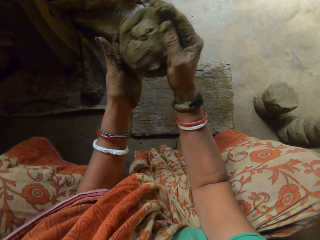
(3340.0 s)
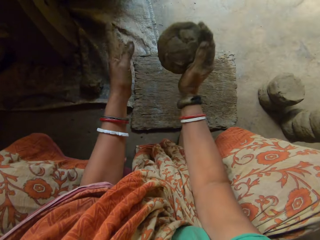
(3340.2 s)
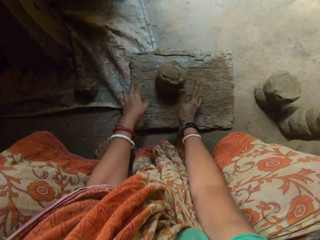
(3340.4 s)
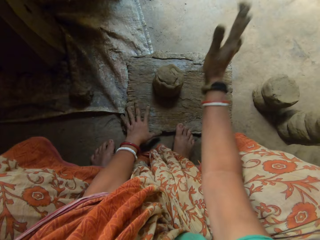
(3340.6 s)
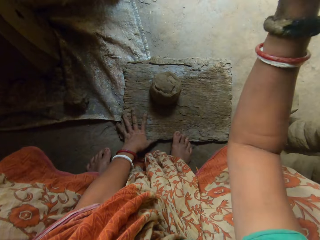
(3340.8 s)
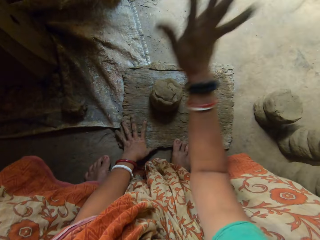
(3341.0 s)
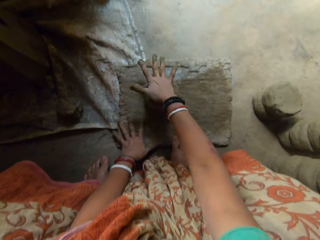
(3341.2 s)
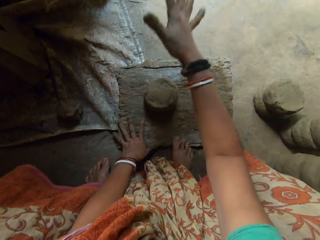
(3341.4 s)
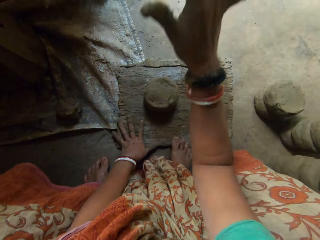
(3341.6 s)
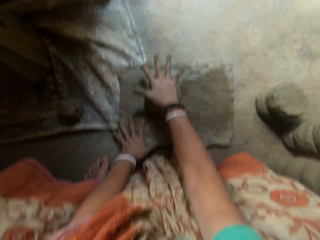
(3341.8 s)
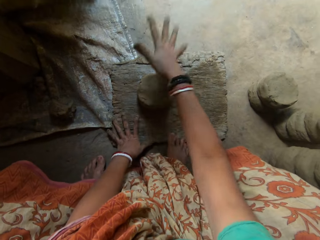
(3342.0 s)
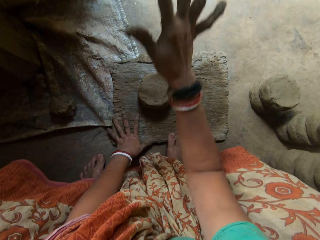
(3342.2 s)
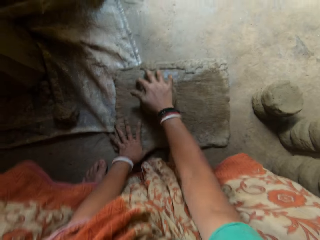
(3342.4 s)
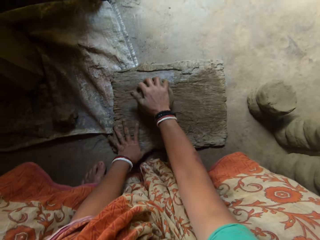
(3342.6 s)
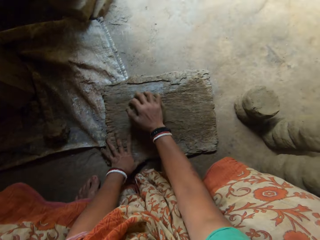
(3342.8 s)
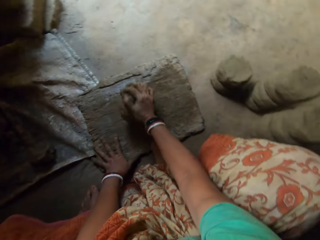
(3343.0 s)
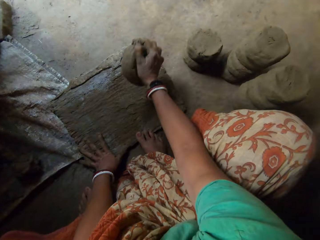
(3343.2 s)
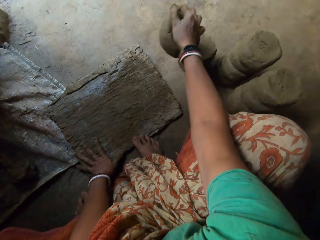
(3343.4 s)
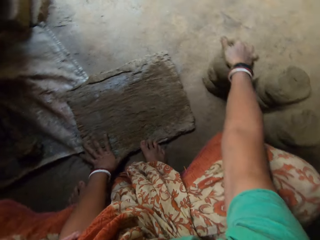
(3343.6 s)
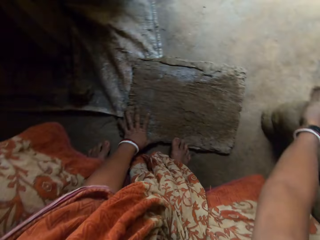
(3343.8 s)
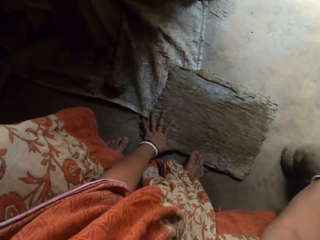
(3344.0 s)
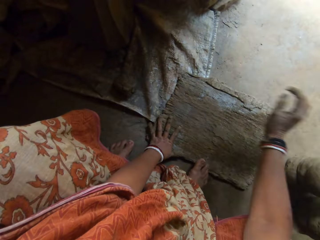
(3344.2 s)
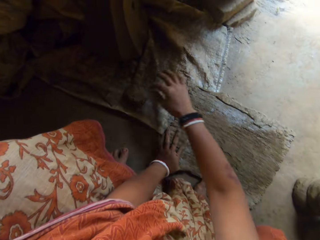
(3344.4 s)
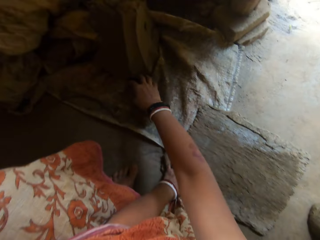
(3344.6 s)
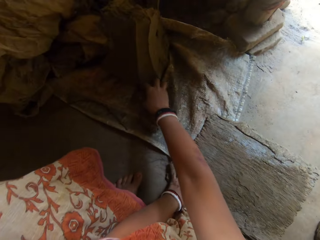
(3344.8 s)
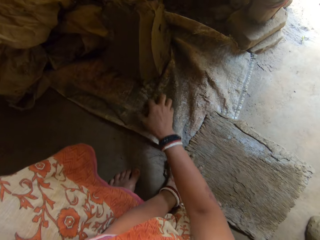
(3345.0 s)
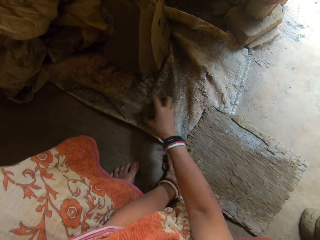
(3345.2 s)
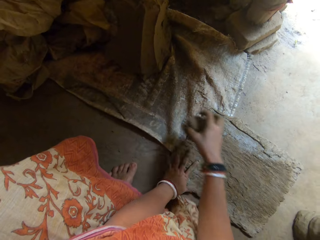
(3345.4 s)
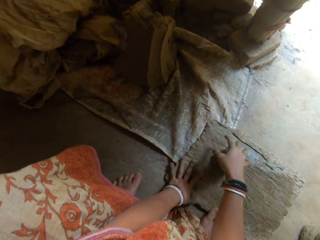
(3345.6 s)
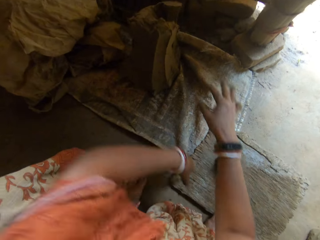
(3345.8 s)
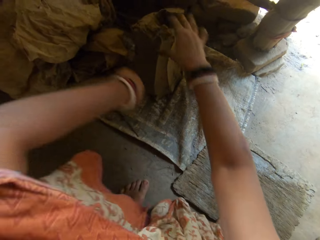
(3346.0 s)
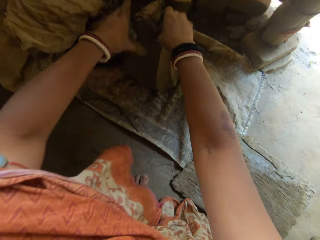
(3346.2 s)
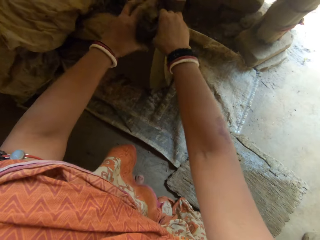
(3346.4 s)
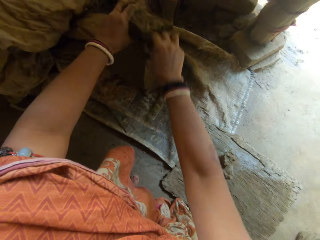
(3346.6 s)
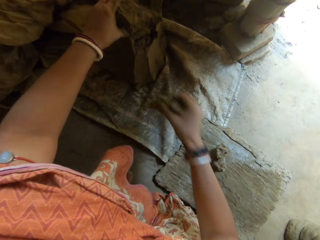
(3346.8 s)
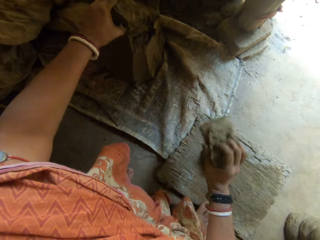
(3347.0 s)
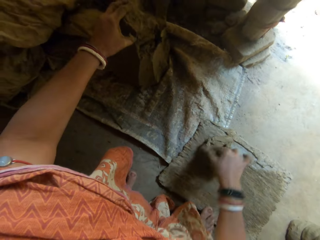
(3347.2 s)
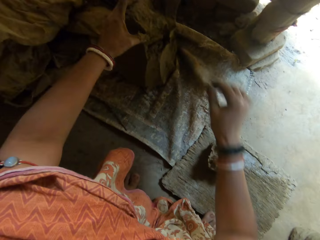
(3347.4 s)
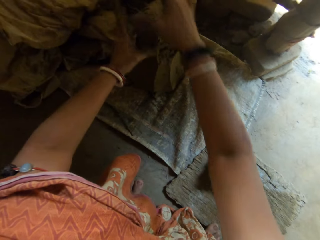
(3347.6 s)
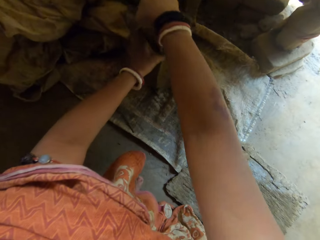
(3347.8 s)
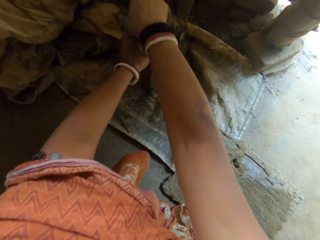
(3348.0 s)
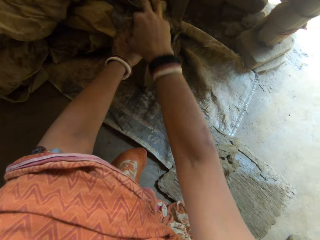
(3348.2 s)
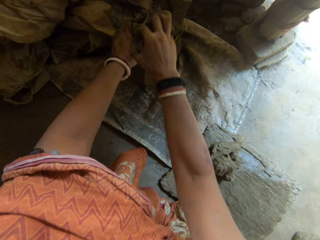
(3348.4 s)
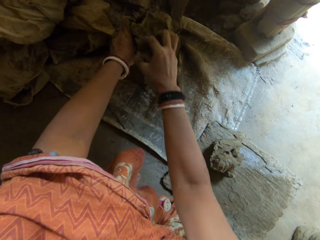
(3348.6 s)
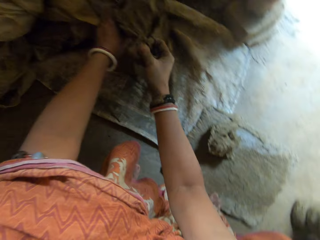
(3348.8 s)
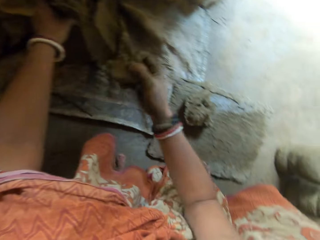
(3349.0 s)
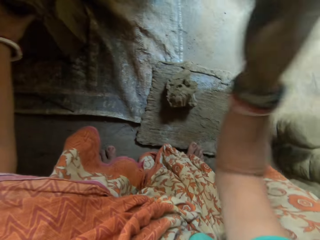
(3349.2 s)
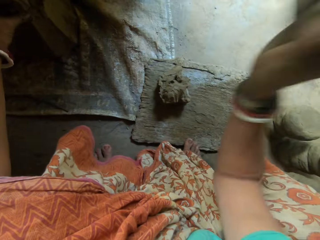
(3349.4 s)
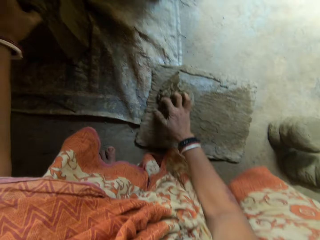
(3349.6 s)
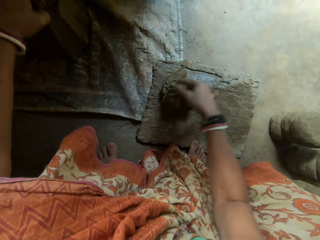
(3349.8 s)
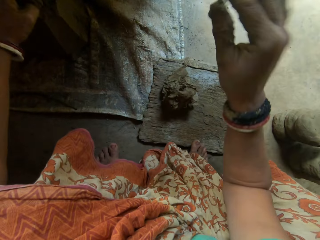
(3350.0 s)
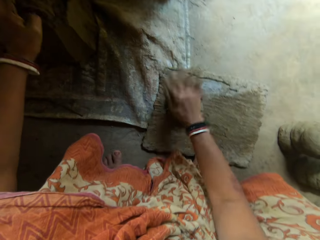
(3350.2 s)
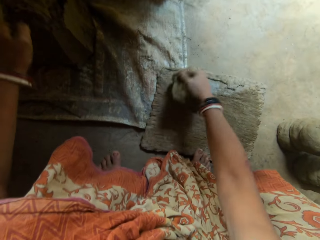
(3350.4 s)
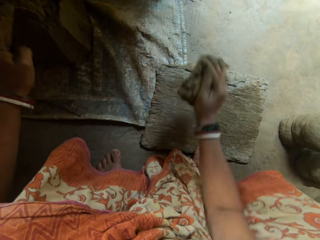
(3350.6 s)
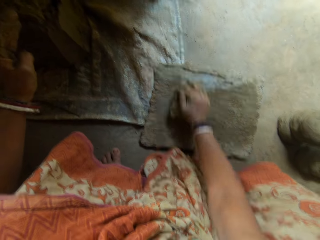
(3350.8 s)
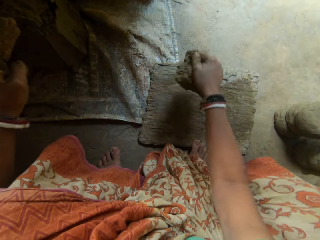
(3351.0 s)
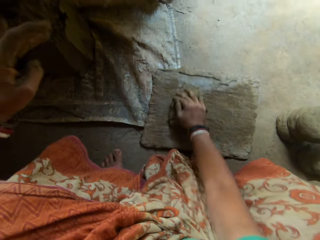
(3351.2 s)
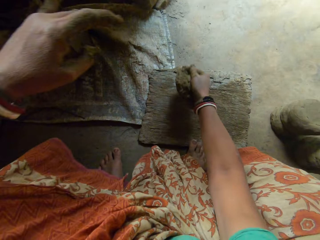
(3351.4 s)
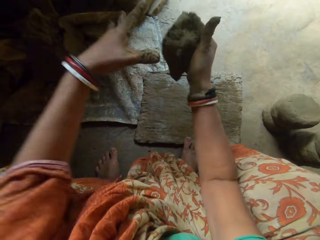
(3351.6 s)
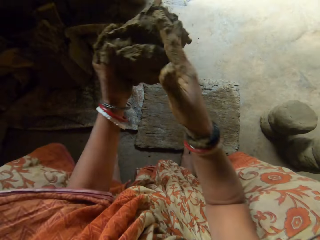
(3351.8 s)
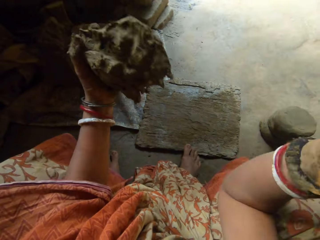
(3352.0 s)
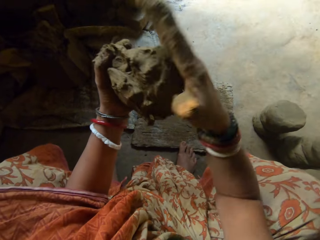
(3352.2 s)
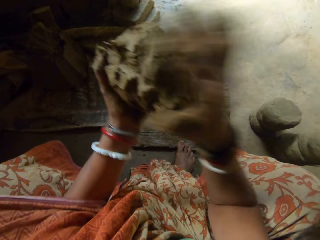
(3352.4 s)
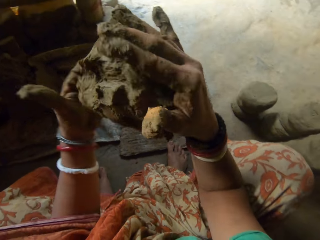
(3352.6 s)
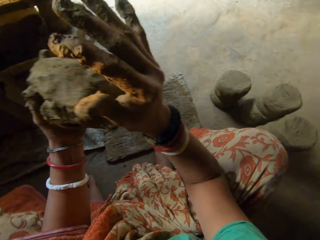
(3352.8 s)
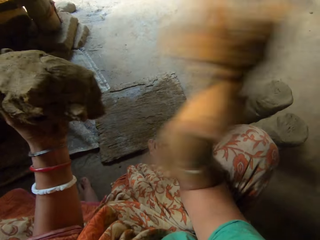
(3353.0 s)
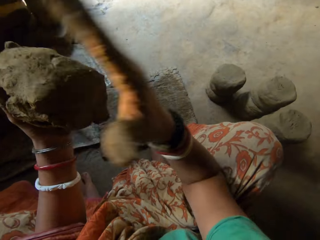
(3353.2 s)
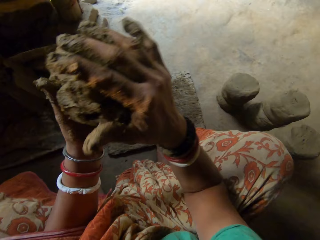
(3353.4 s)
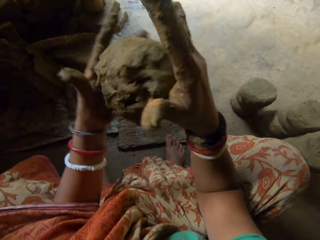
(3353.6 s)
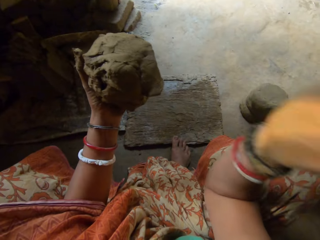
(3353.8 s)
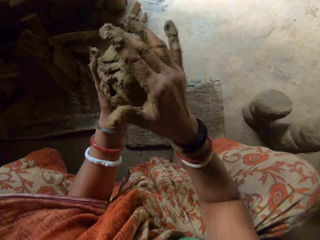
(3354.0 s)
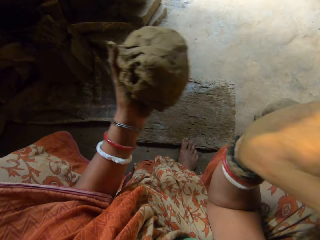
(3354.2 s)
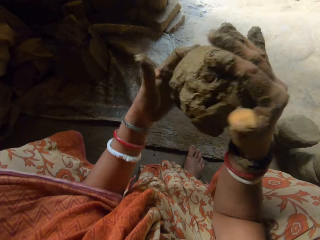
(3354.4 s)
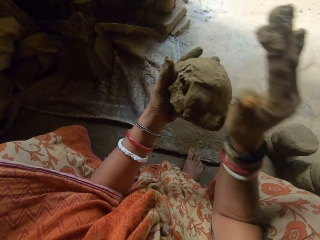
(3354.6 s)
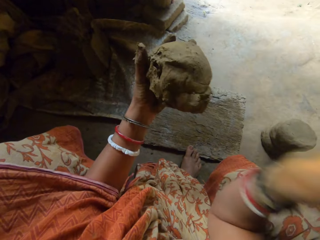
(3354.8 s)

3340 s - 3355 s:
The camera wearer drops some clay on the wooden board. She hits the clay with her right hand and flattens the clay on the wood. She drops the clay on the floor by her right. She picks up clay on the sack. She drops the clay on the wooden board. She cuts from the clay on the sack with her right hand. She drops the clay on the wooden board. She cuts from the clay on the sack with her right hand. She drops the clay on the wooden board. She flattens the clay on the wood. She hits the clay on the wooden board. She grabs the clay in her hands. She shapes the clay using her hands. She hits the clay with her right hand.

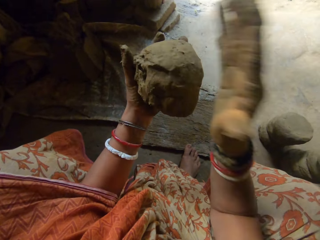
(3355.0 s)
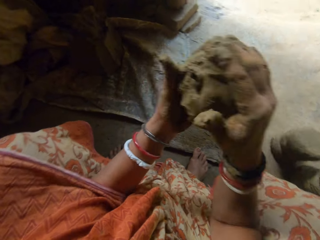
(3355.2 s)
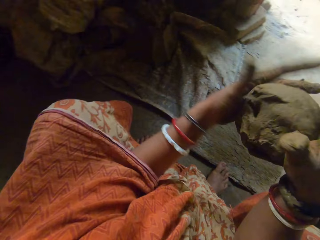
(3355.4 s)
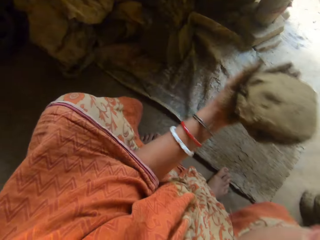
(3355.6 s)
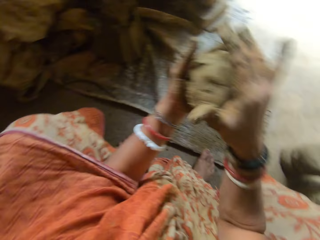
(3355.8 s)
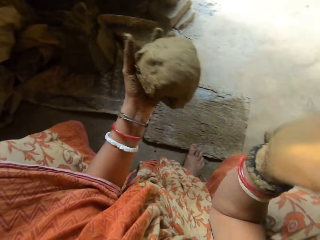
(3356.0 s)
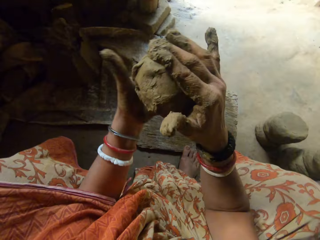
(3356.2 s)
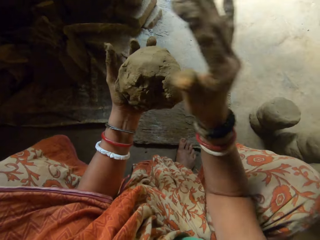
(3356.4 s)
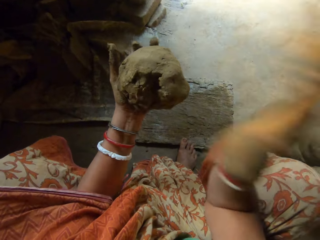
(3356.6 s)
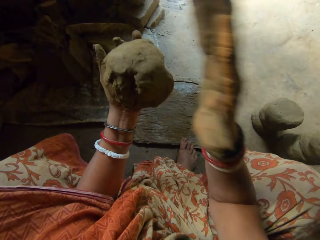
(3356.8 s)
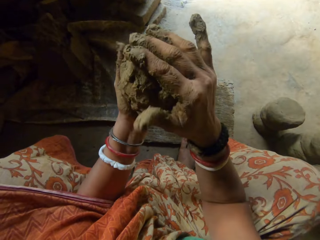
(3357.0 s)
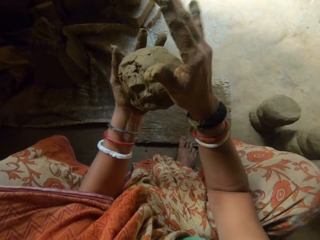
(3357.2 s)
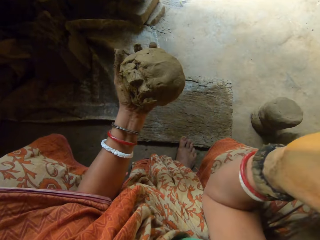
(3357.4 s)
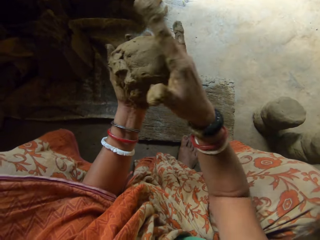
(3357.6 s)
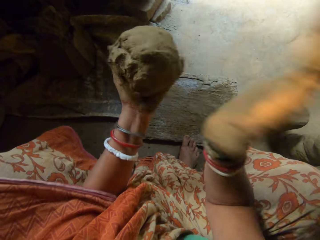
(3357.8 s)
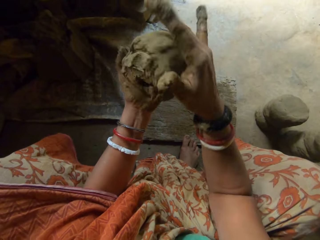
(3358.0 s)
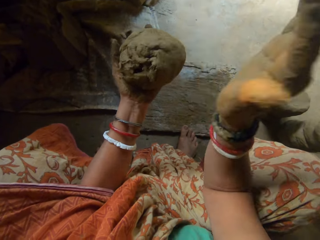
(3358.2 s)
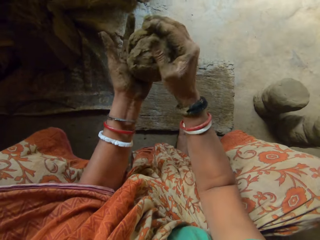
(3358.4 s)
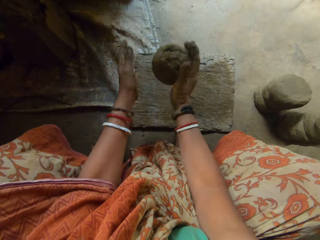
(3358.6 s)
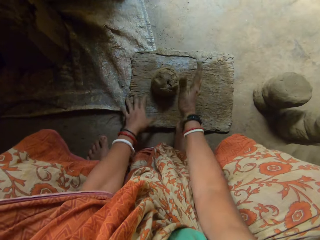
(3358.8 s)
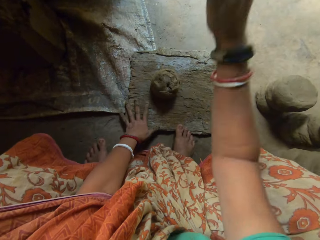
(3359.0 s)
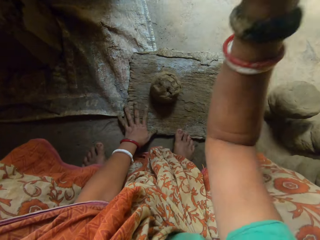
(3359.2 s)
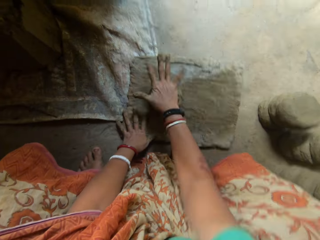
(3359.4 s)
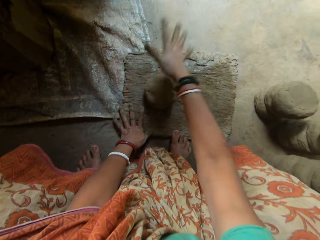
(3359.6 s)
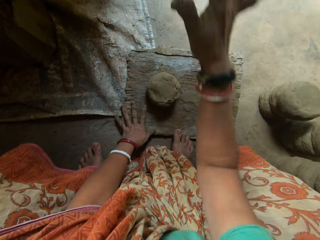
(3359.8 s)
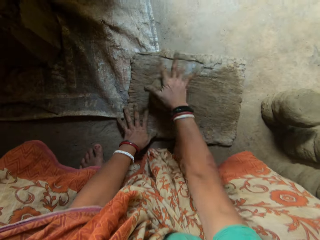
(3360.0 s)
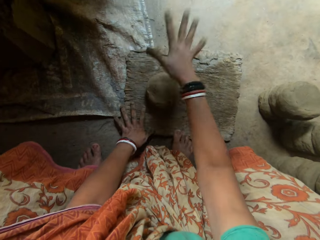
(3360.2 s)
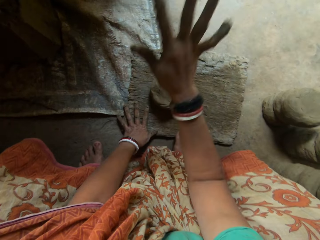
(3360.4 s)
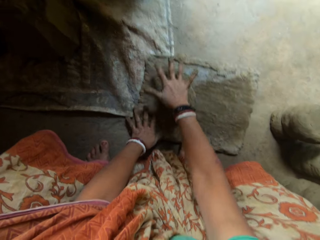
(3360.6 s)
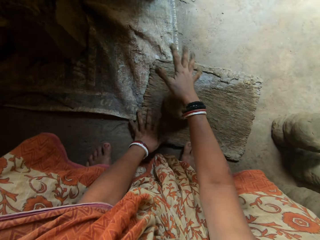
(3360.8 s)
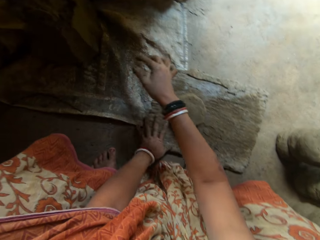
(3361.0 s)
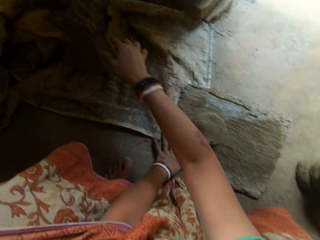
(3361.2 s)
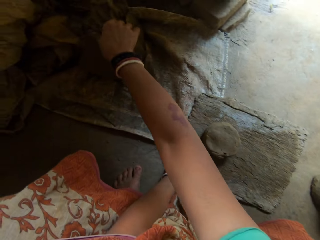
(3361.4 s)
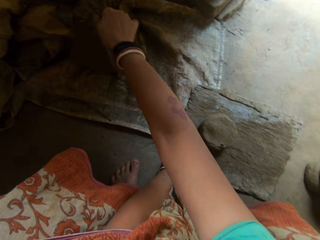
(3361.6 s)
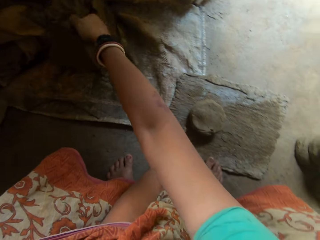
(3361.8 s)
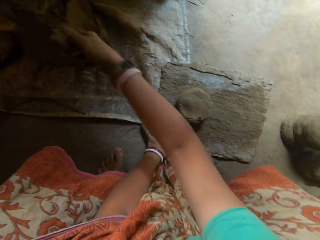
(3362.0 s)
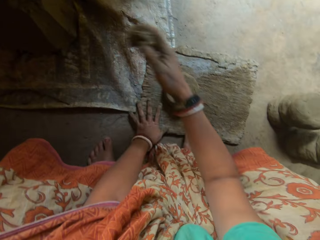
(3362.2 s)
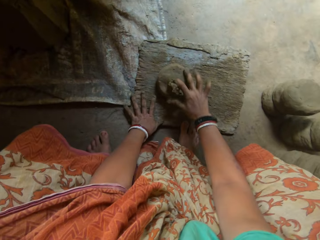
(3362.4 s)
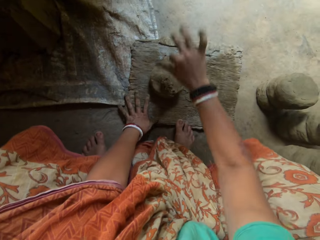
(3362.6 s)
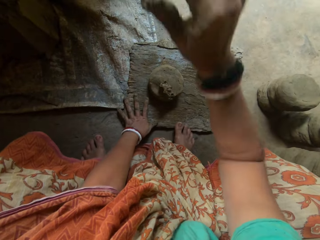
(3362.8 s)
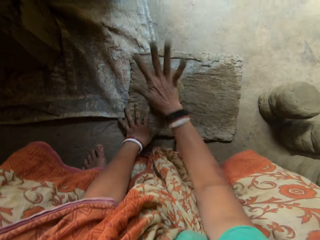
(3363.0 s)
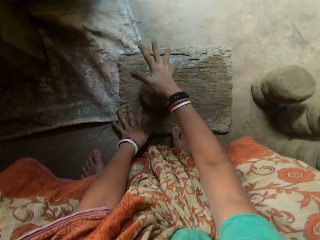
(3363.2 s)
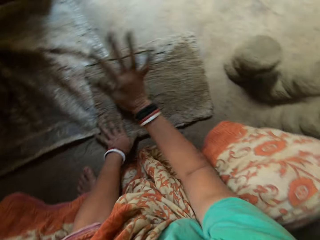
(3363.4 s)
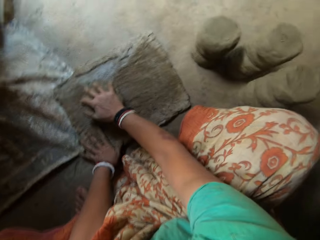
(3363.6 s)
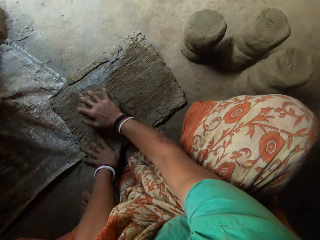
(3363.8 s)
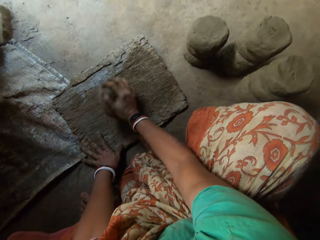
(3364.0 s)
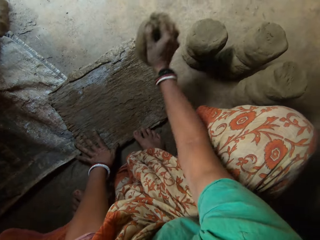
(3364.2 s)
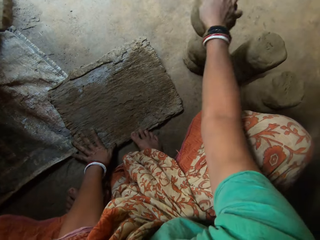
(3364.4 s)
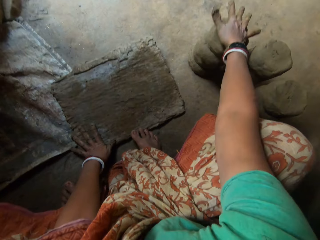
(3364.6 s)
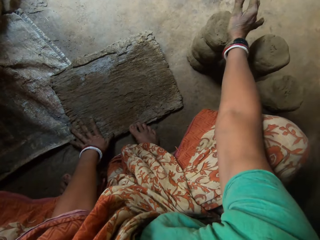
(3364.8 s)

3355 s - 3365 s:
The camera wearer drops the clay on the wooden board. She hits the clay with her right hand and flattens the clay on the wood. She adds to the clay on the wooden board. She cuts clay on the sack using a hand. She hits the clay with her right hand and flattens the clay on the wood. She puts the clay on the floor by her right.
